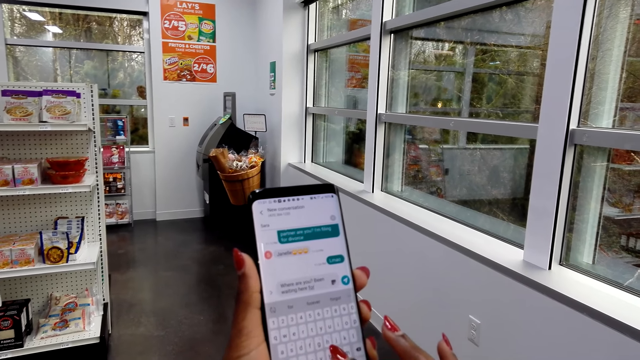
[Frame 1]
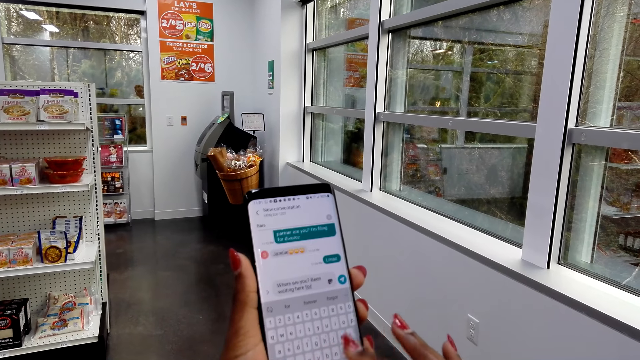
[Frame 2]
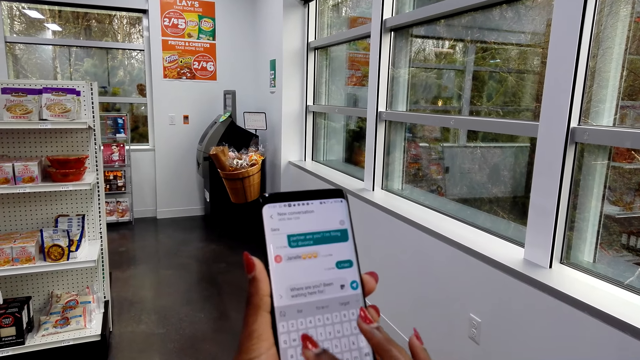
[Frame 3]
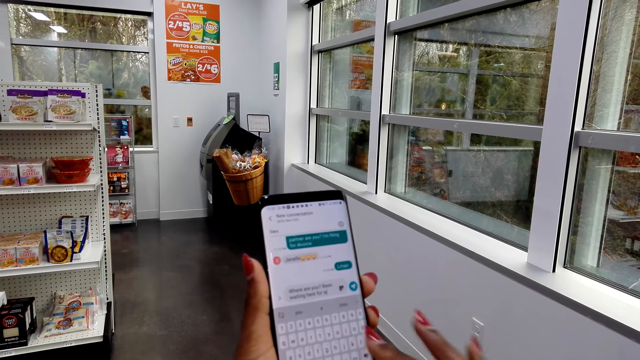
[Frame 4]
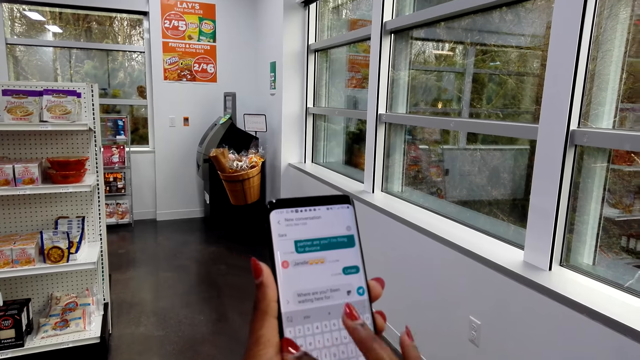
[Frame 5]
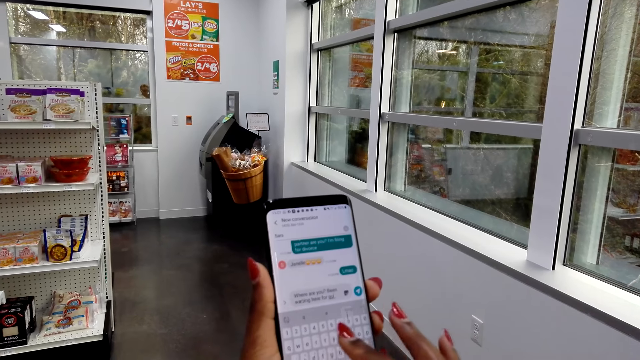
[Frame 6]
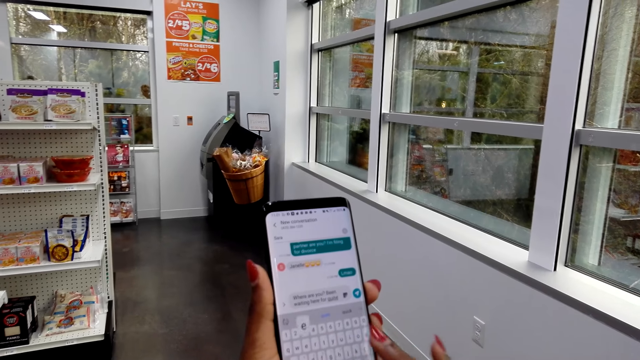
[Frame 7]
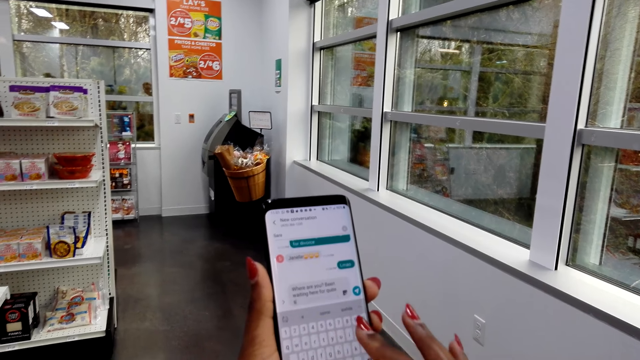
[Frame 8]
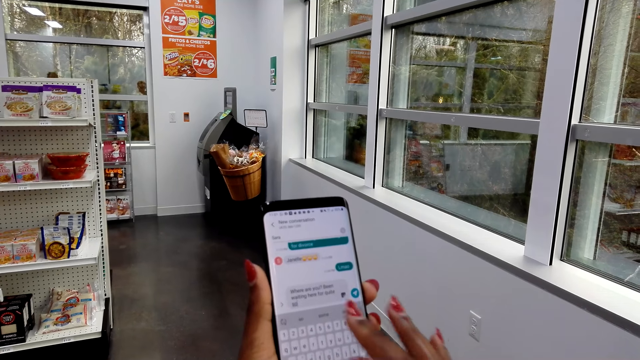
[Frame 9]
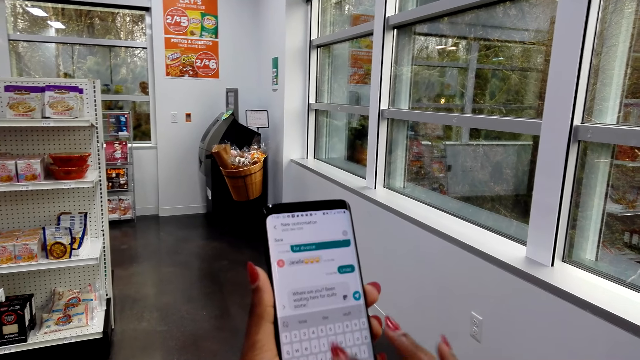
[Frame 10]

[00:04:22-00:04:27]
The camera wearer types on a phone.

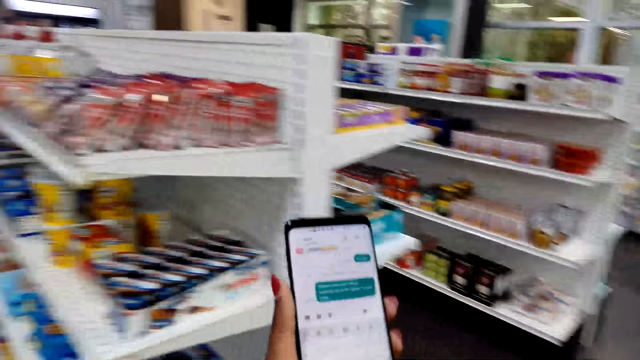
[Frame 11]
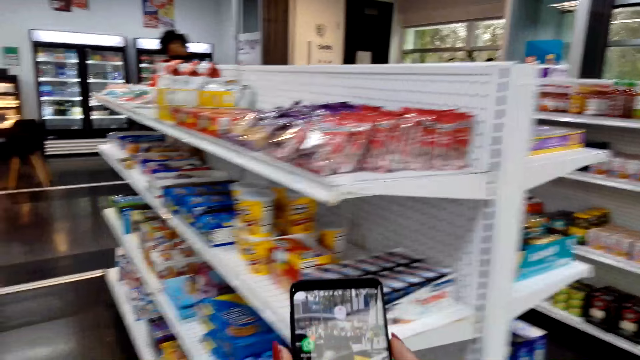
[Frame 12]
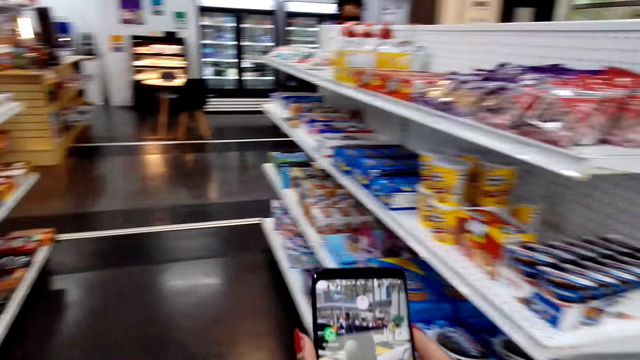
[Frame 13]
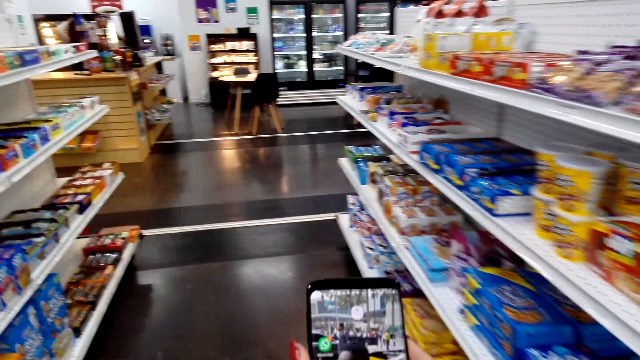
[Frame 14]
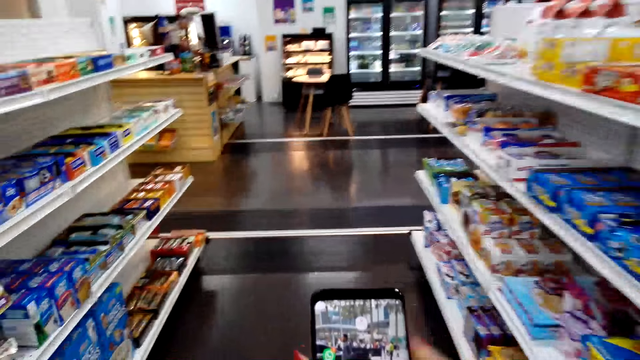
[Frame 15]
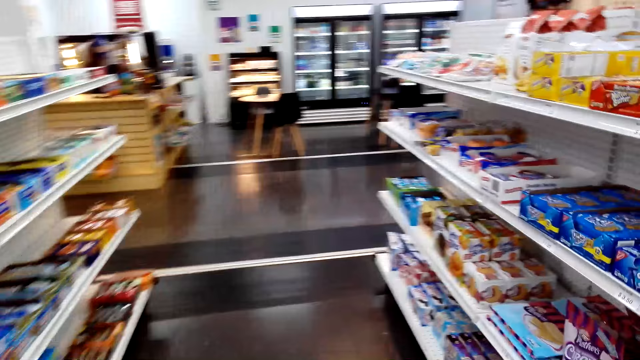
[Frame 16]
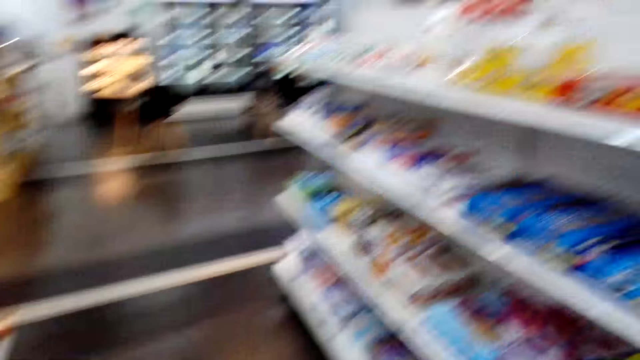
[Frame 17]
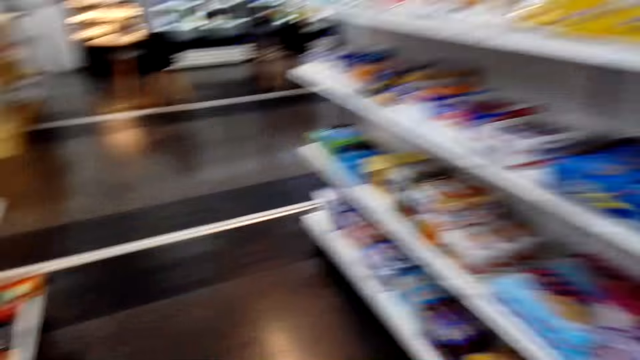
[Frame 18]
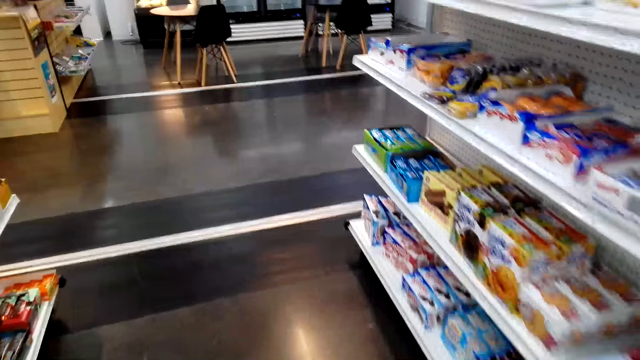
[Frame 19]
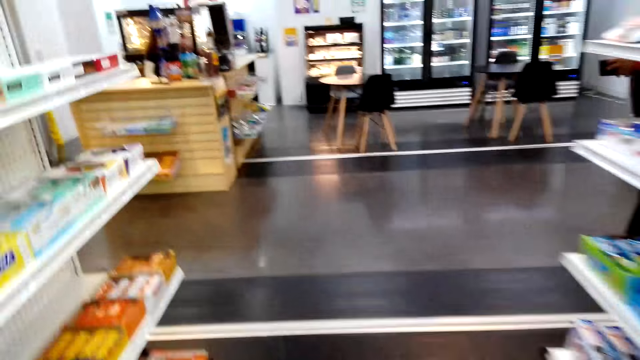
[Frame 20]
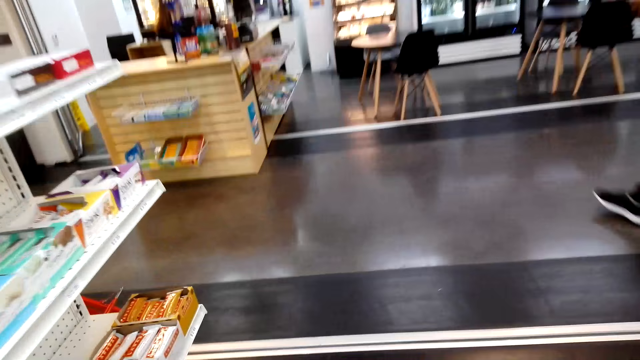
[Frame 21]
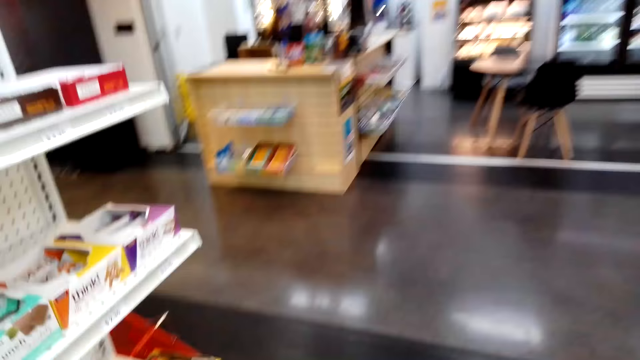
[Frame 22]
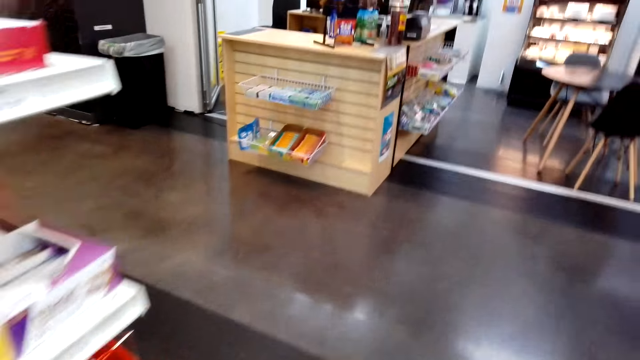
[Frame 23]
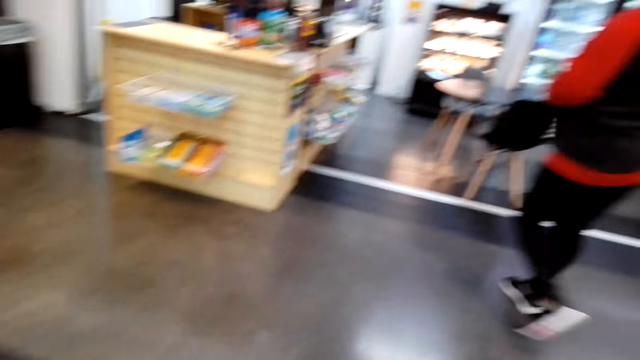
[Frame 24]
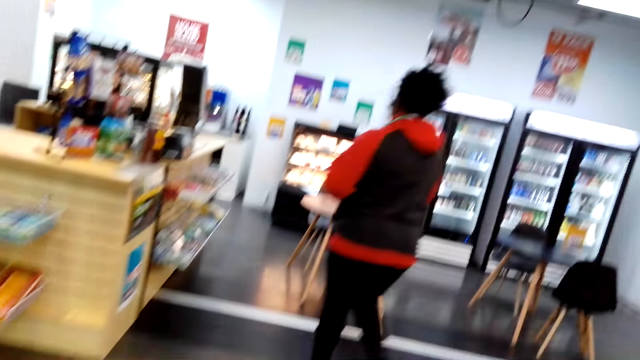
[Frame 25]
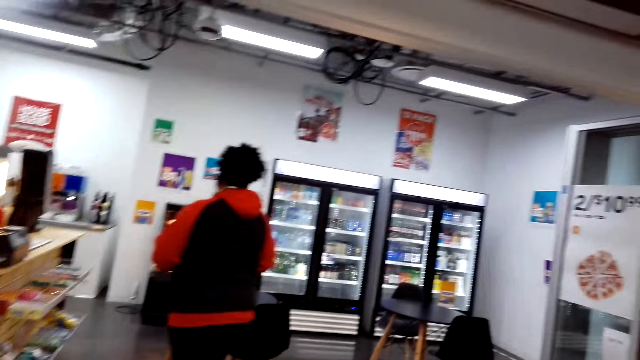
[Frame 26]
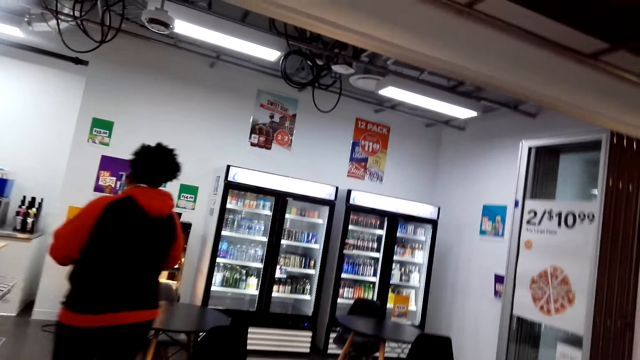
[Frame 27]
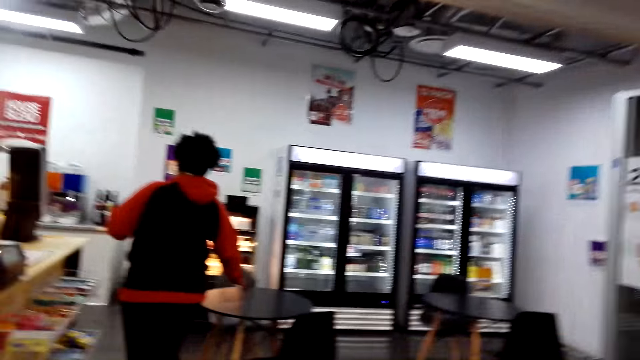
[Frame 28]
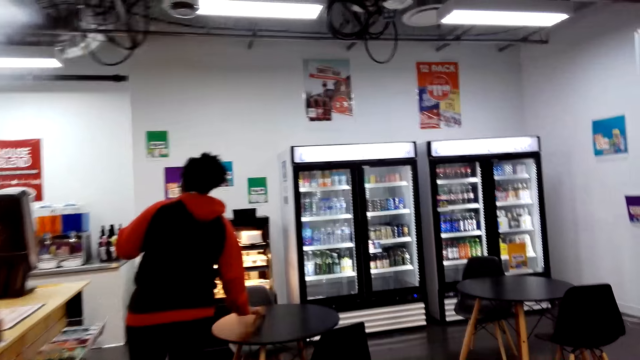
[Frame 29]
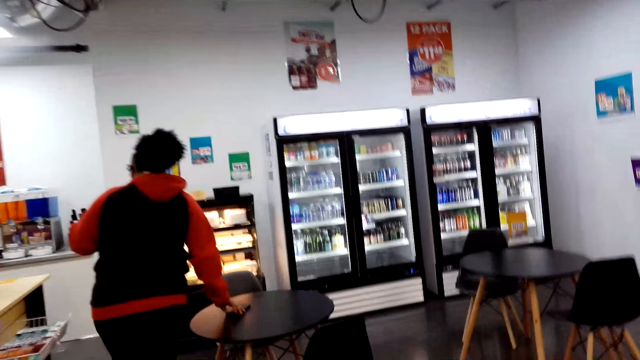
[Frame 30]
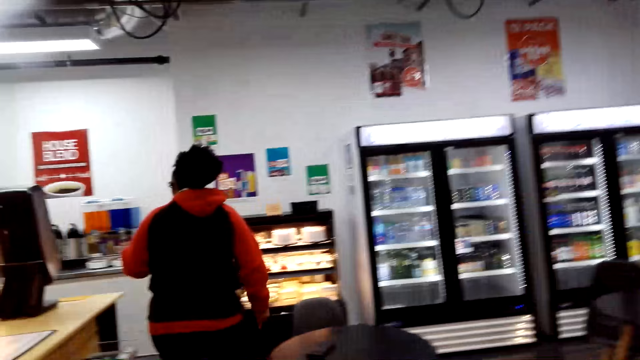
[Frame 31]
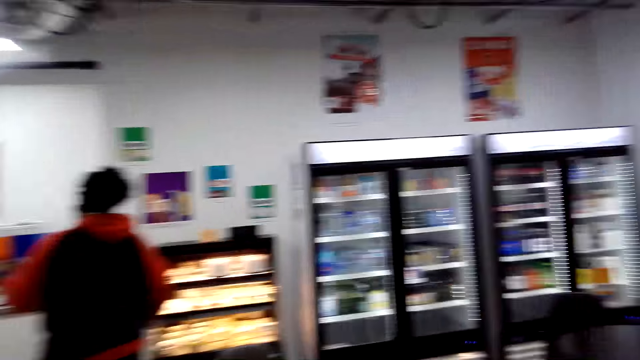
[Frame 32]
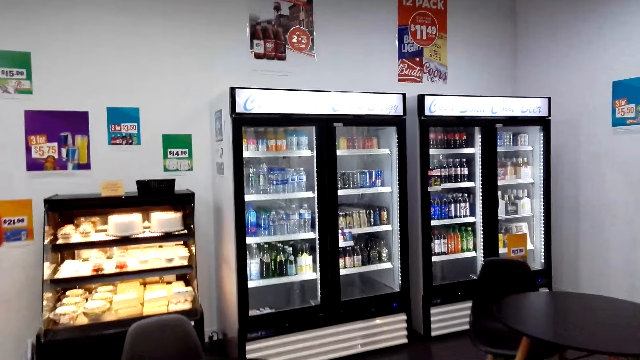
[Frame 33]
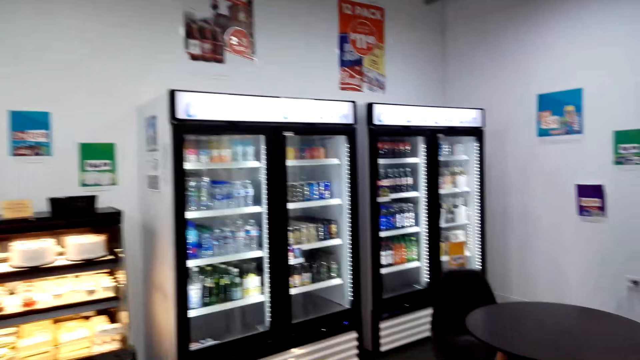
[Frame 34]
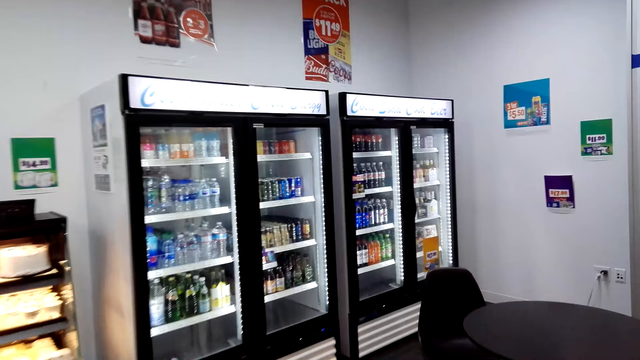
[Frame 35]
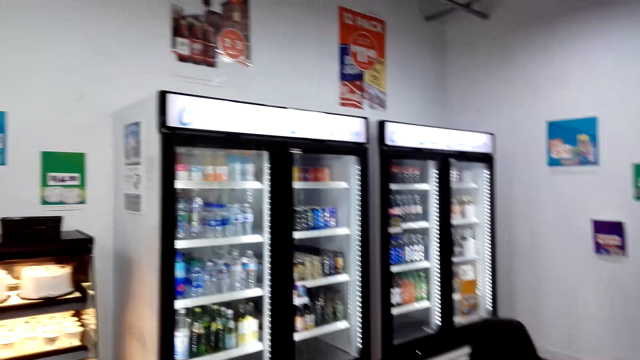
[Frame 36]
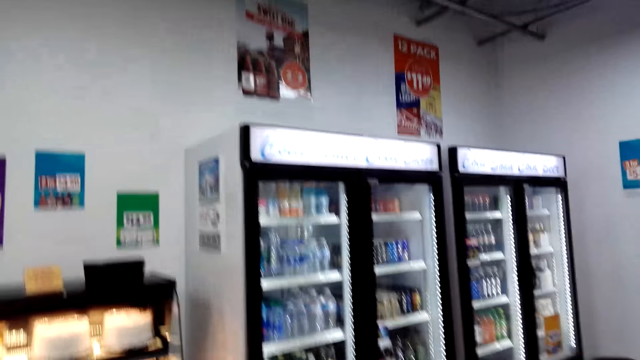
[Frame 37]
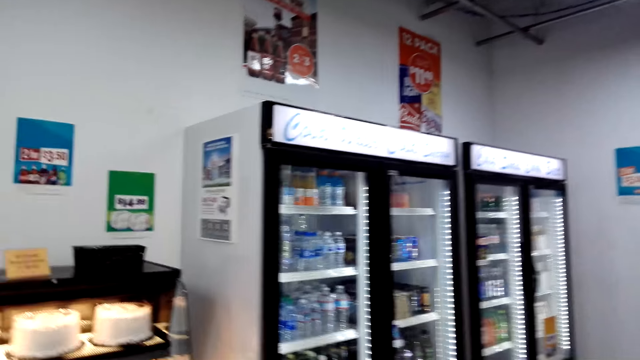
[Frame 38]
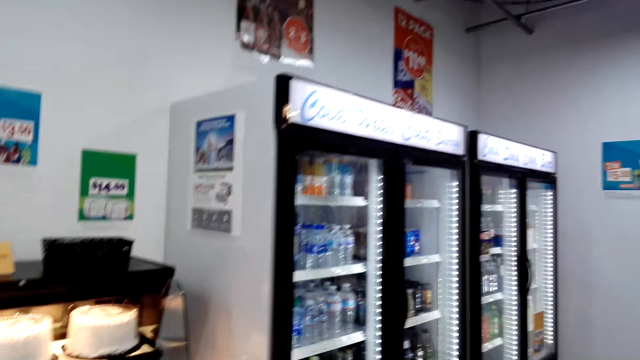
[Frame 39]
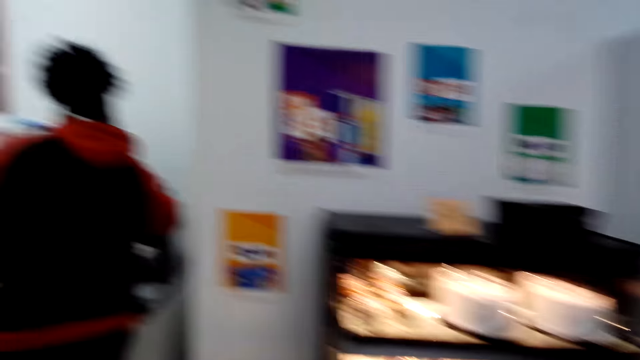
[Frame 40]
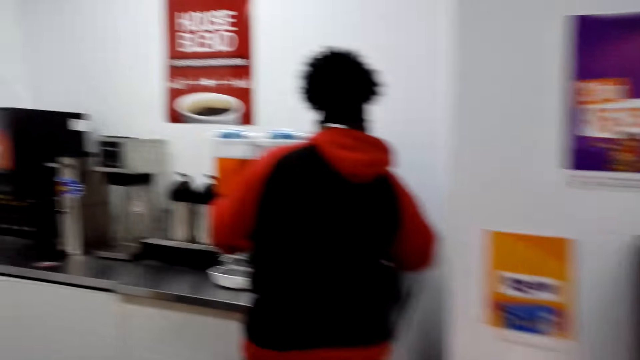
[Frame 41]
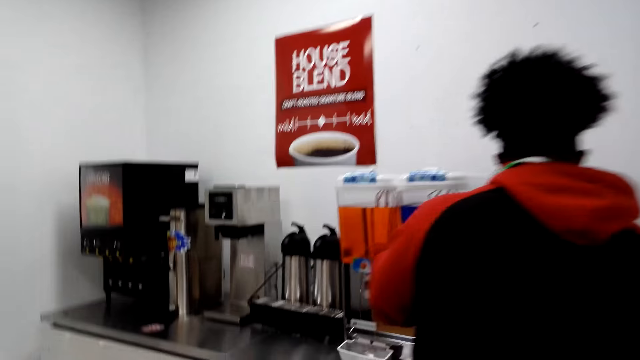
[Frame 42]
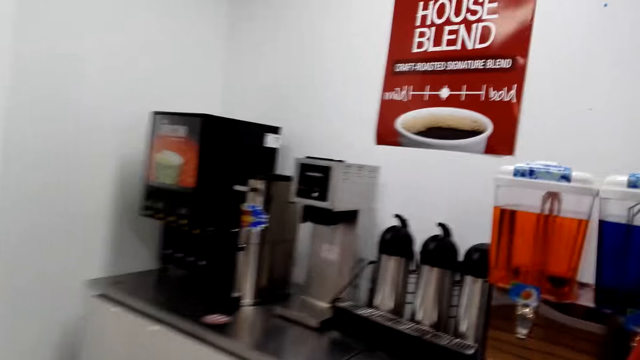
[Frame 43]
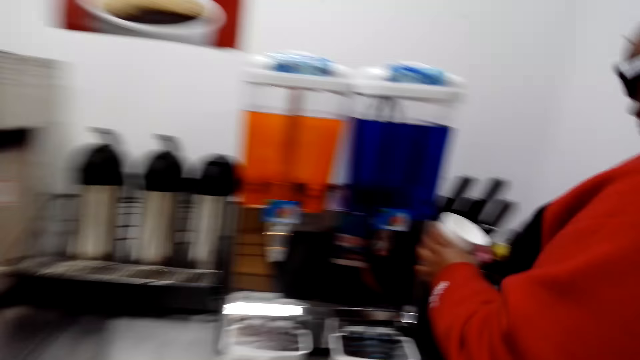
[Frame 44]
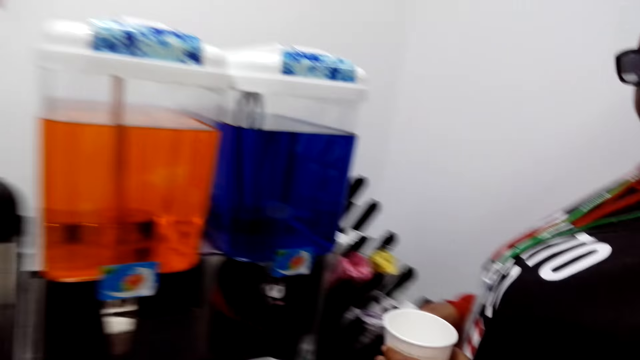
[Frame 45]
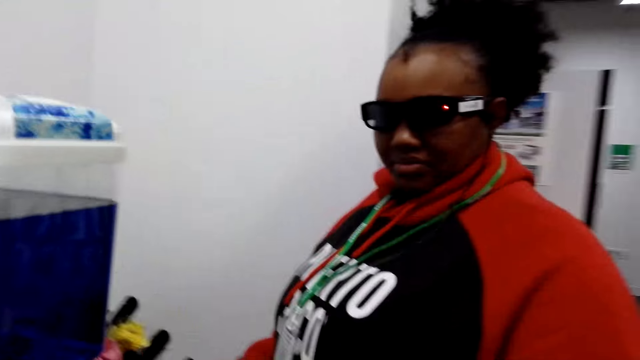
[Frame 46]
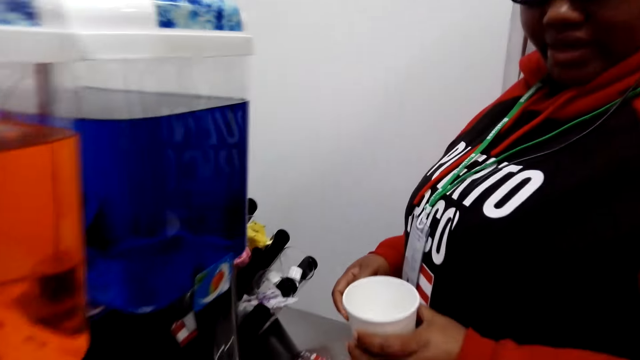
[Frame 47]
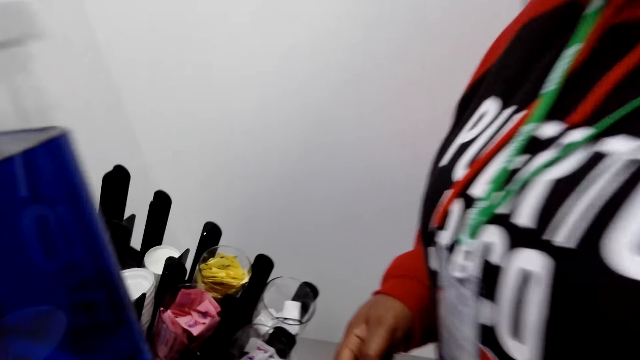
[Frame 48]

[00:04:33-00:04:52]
The camera wearer walks around the supermarket. They dial the phone. They use the phone. They walk around the store. A woman walks around the store. The woman puts a phone on the table. The camera wearer talks to the woman.
